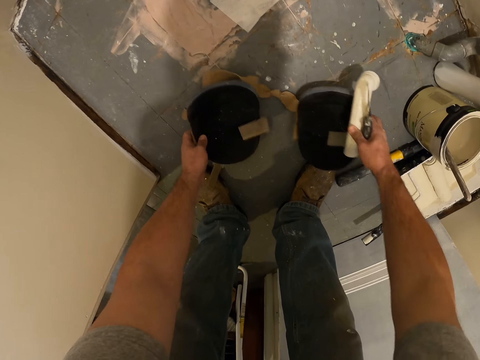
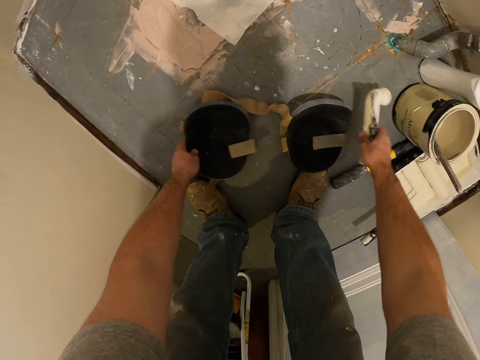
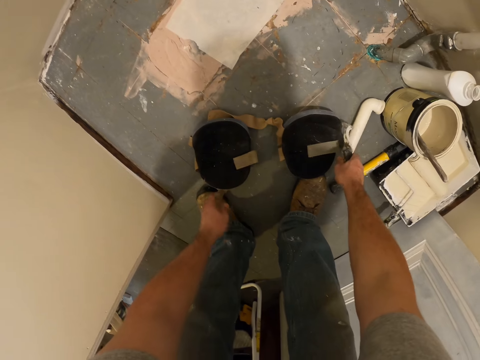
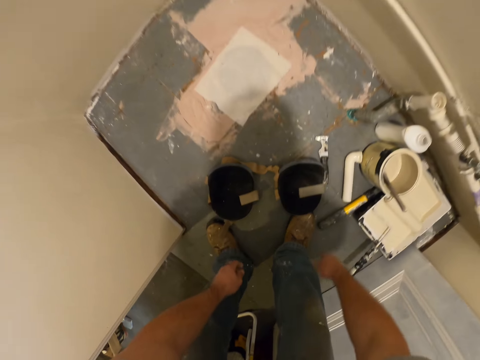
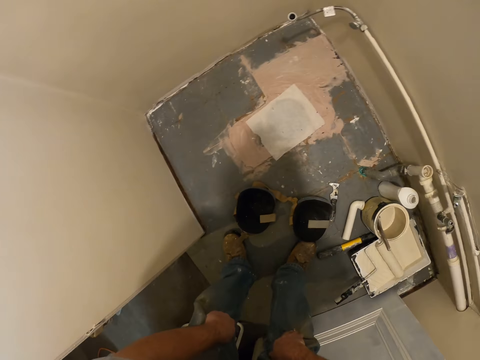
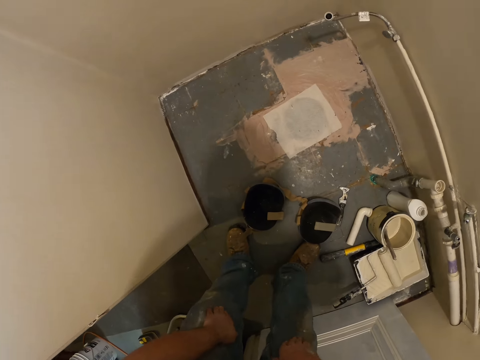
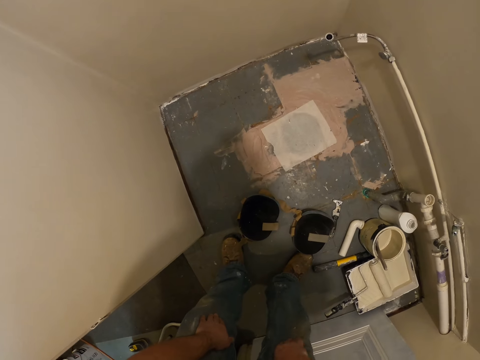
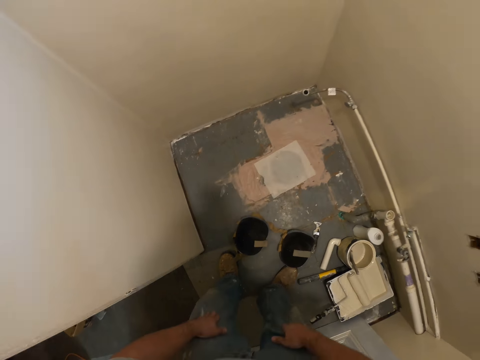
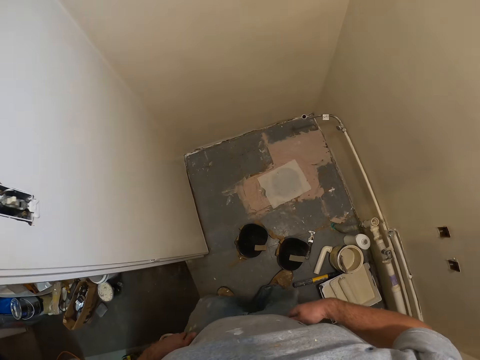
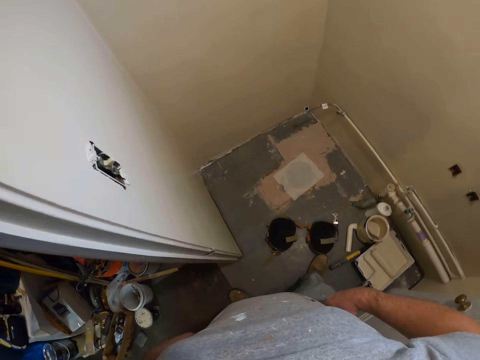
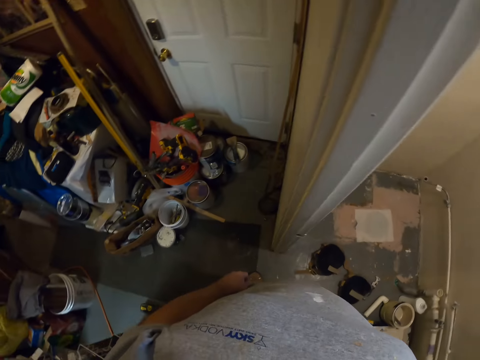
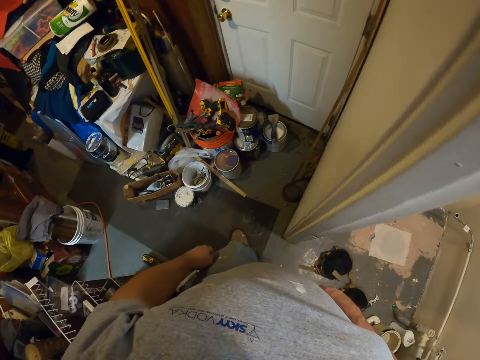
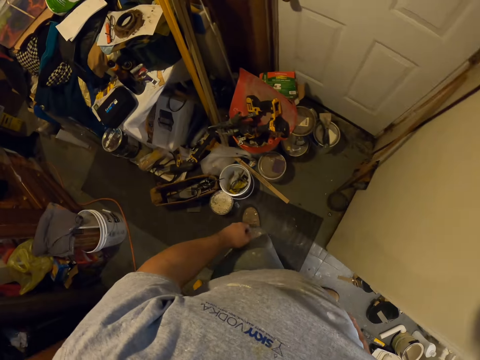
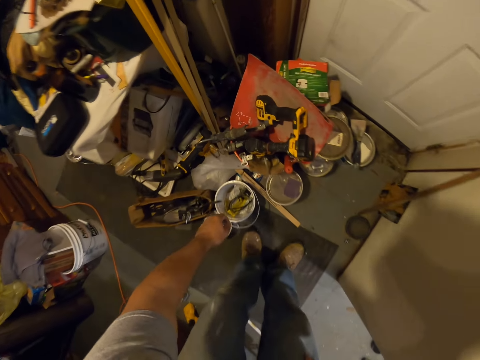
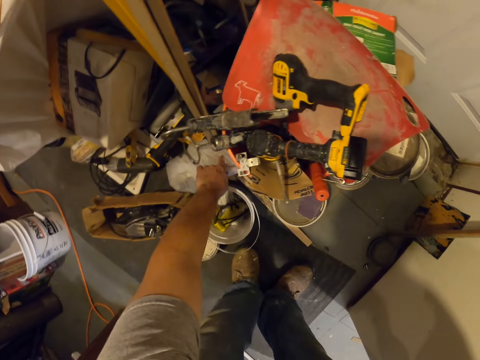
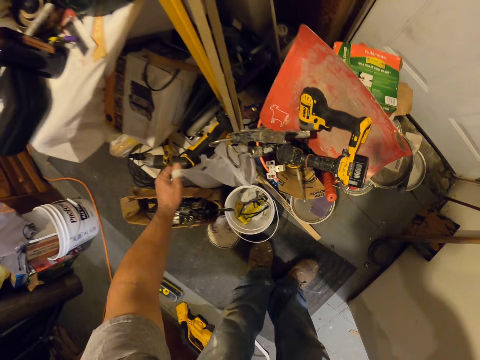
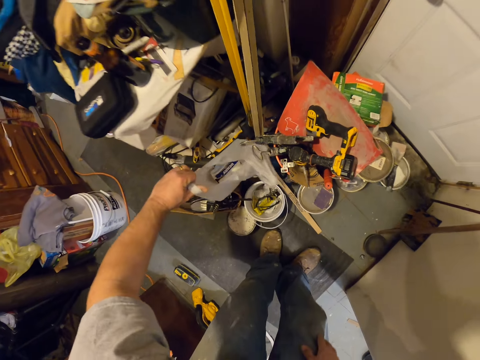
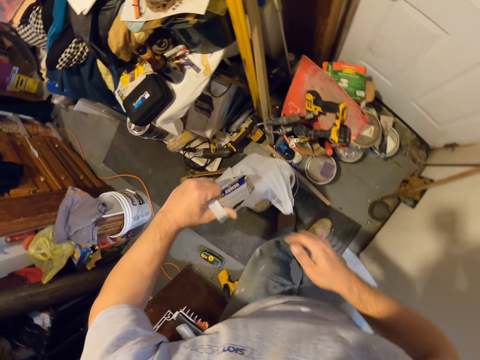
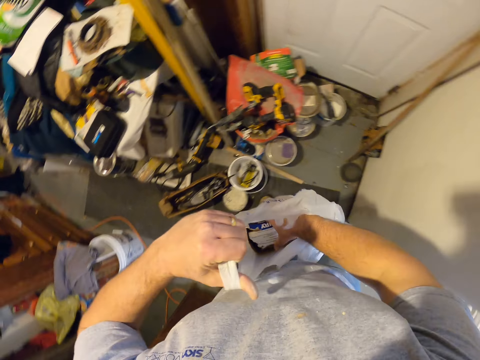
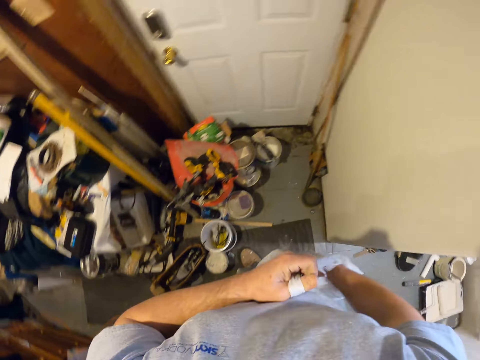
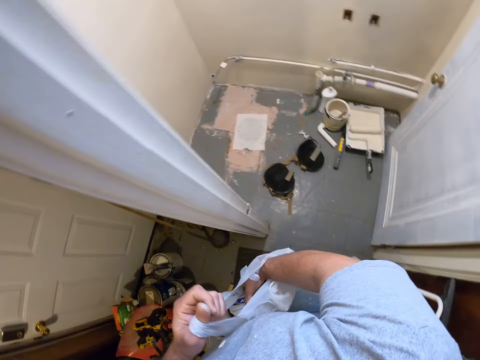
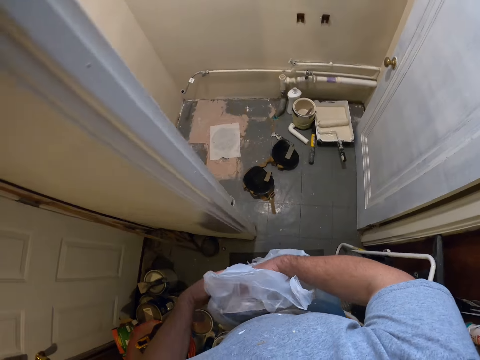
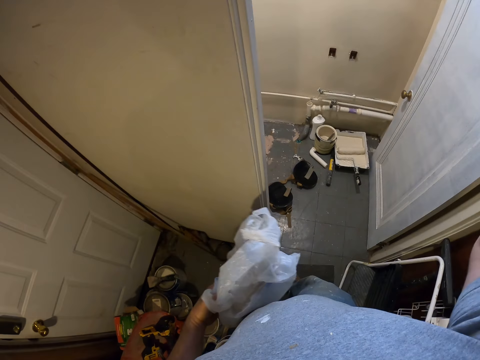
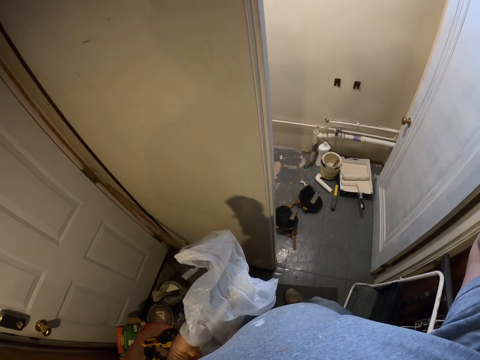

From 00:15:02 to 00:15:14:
The camera wearer drops the knee pad on the floor. He drops the pipe on the floor close to the paint can. He drops the paint scraper on the floor close to the paint can. He touches his knees. He walks around the room. He walks out of the door. He picks up the bag and carries a nylon. He dips his hand into the nylon. He touches something. He touches his headgear.
